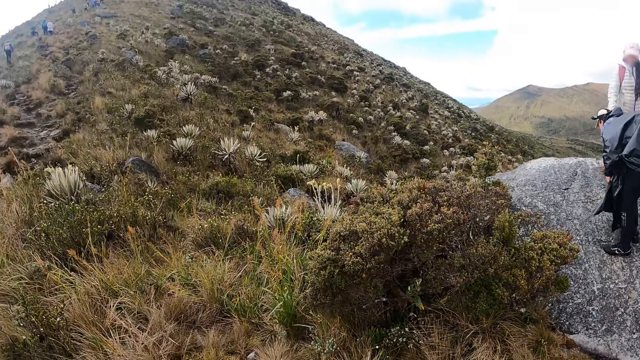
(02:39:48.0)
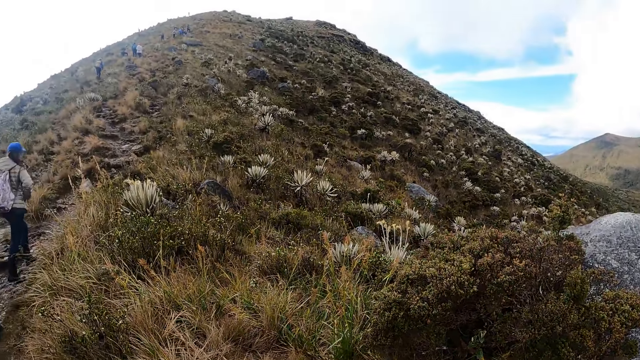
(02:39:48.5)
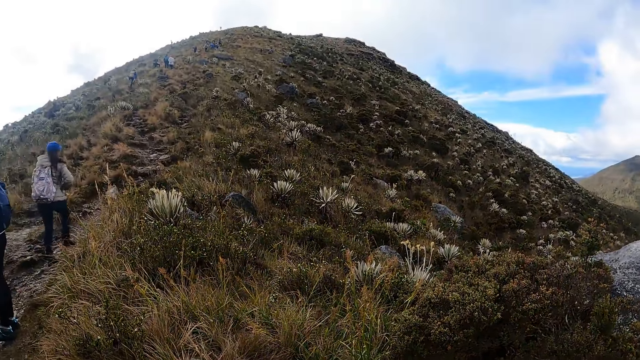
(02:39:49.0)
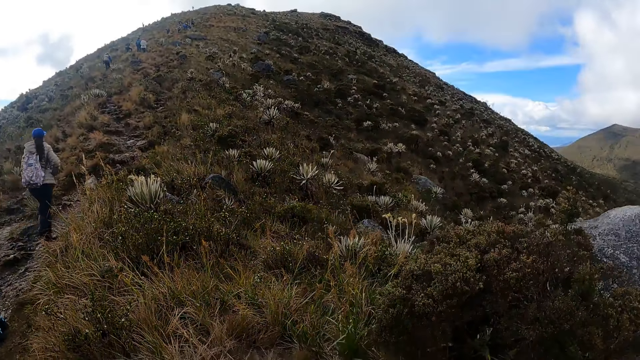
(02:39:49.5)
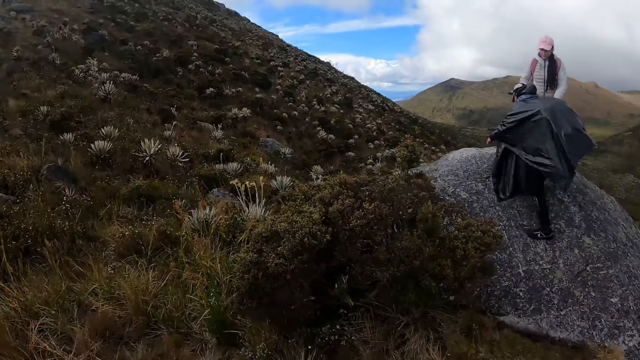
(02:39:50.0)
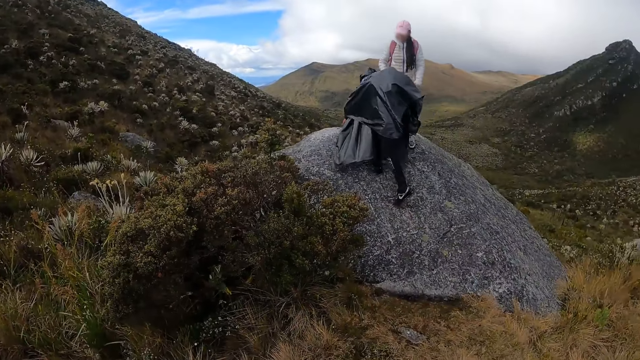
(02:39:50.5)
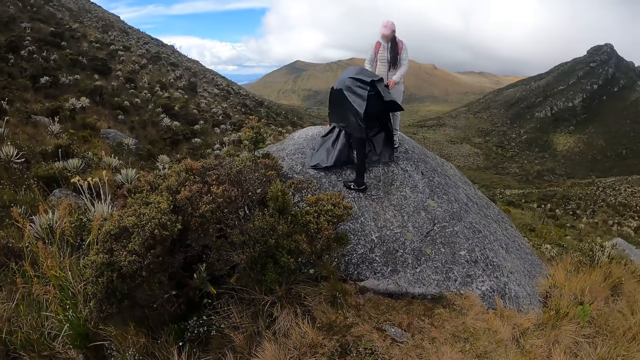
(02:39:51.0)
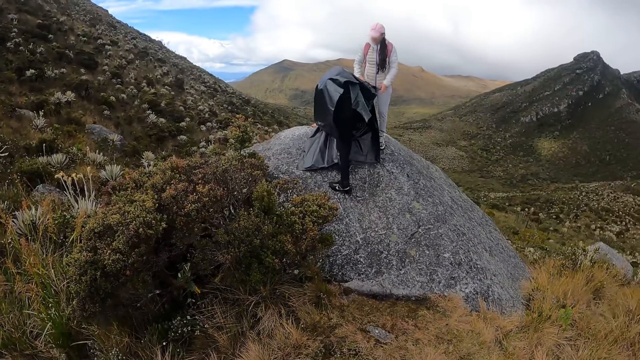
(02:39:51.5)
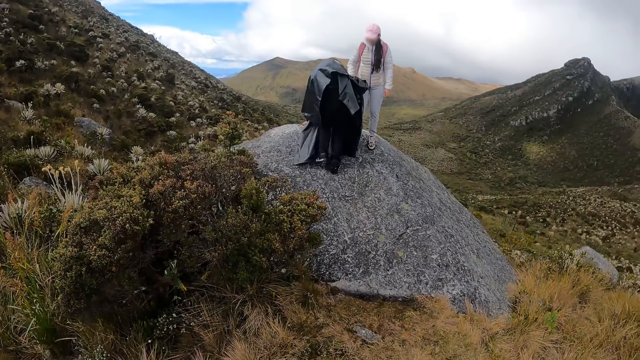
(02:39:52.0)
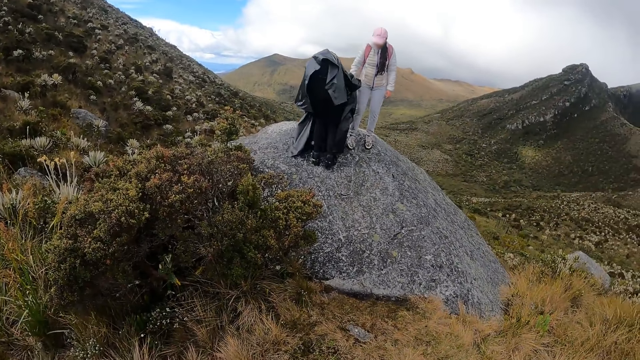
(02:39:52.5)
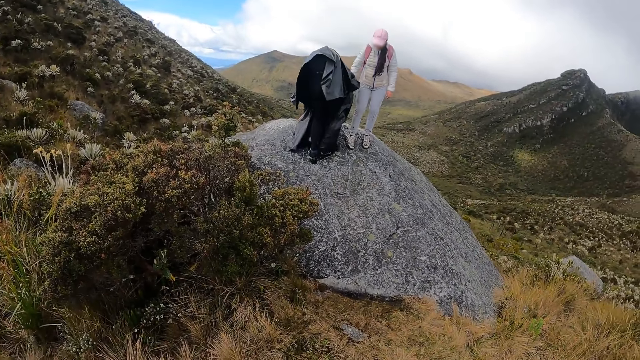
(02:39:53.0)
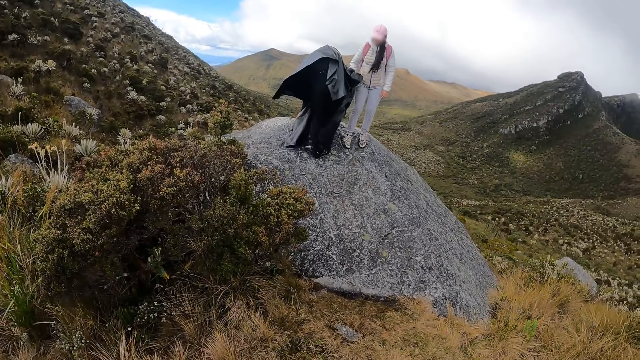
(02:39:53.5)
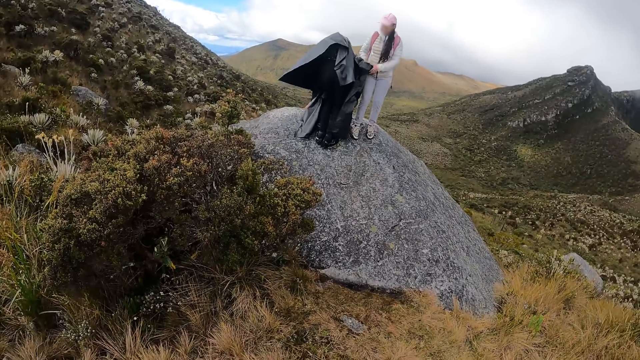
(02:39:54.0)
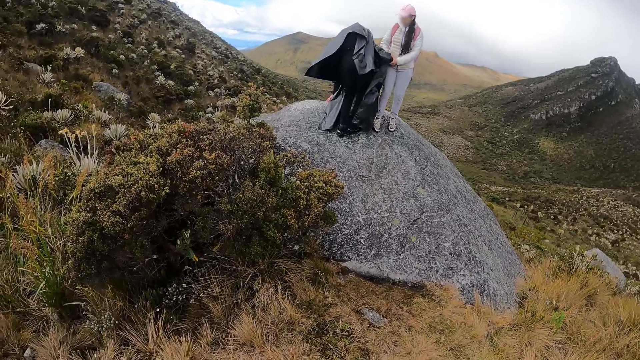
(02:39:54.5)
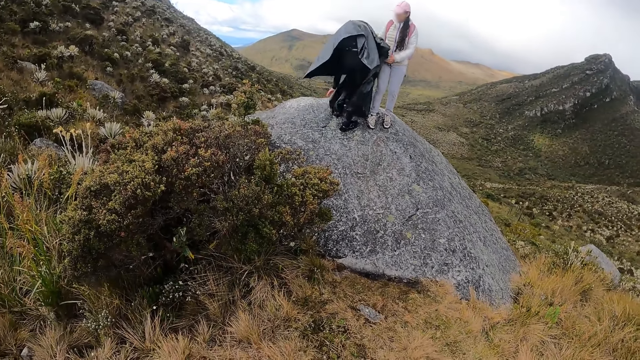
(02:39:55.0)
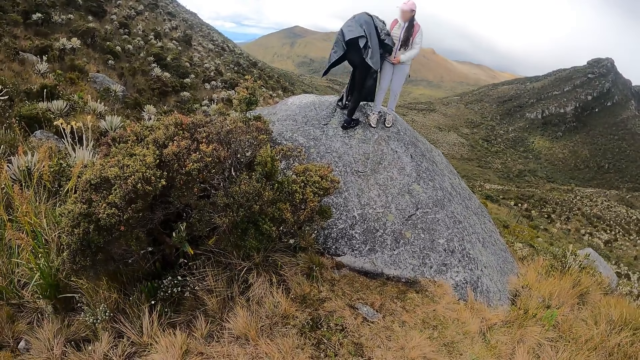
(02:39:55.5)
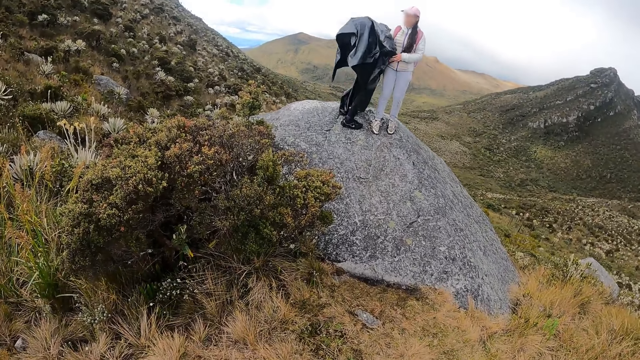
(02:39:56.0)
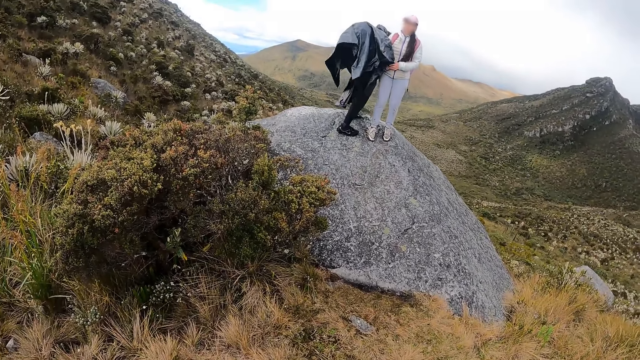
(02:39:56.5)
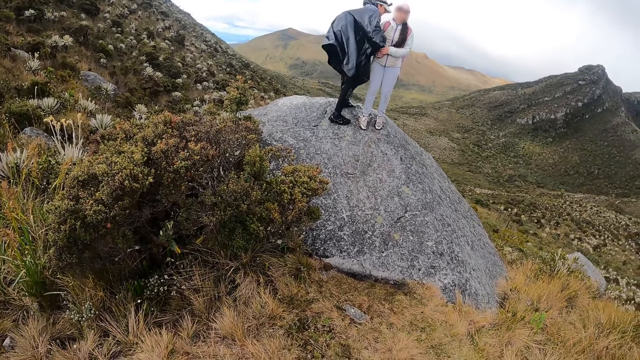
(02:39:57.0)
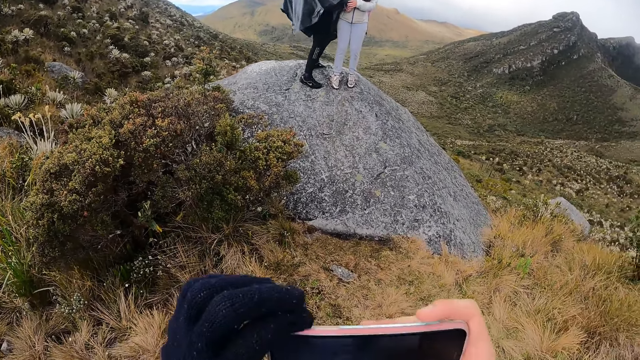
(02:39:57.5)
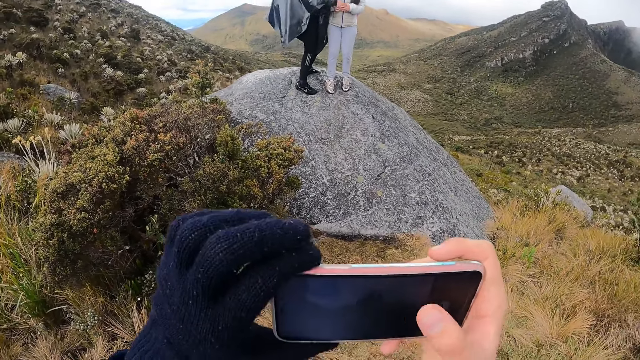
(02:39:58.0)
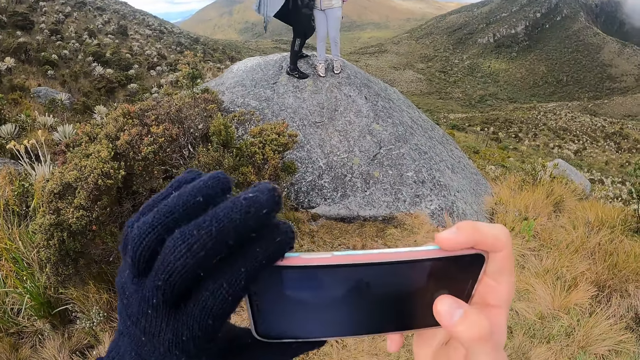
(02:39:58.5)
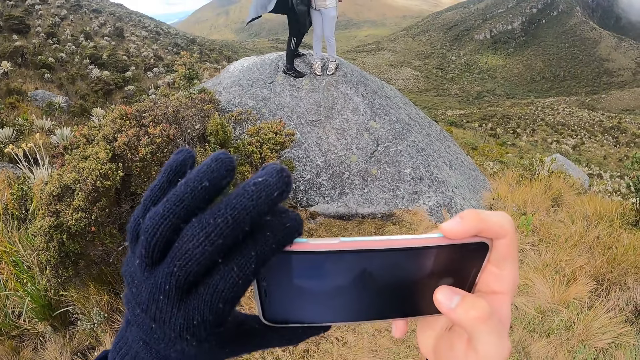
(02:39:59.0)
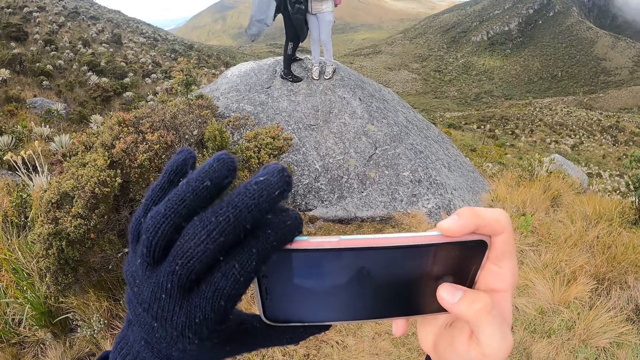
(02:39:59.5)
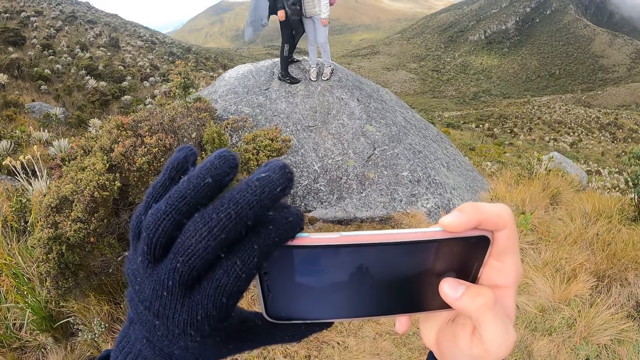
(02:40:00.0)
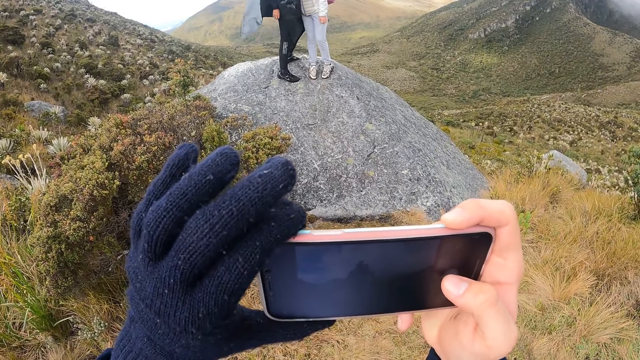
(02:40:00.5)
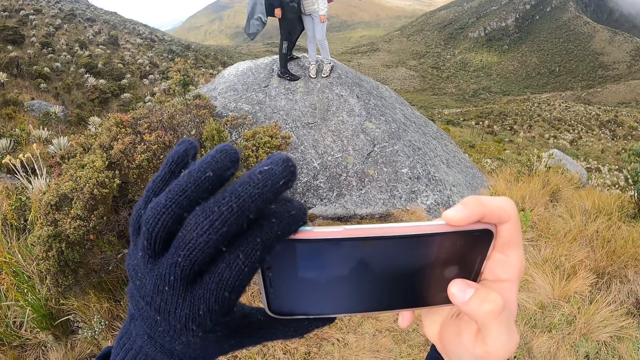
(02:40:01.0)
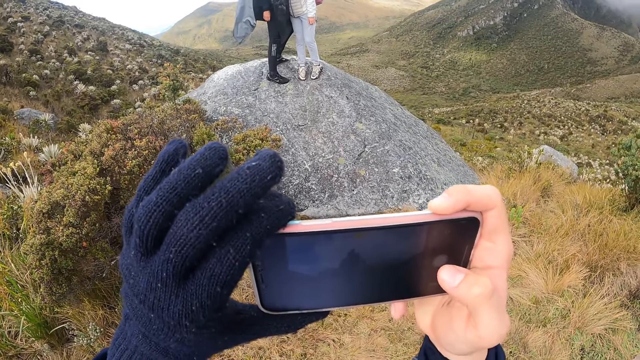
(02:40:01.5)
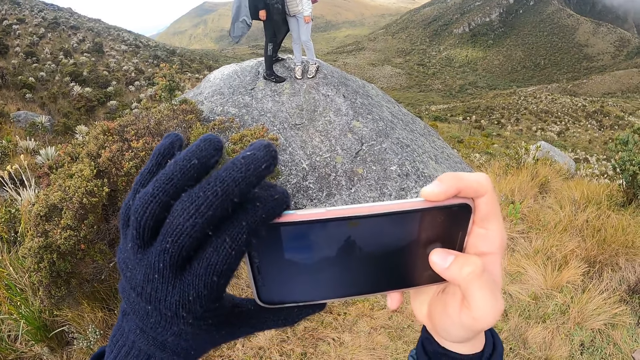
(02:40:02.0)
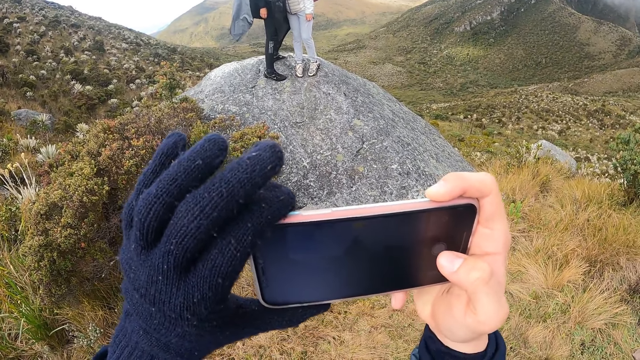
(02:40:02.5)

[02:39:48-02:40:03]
The camera wearer looks around the compound. They turn around. A person stands on a stone. The camera wearer adjusts the phone. They take pictures with the phone. They hold the phone.

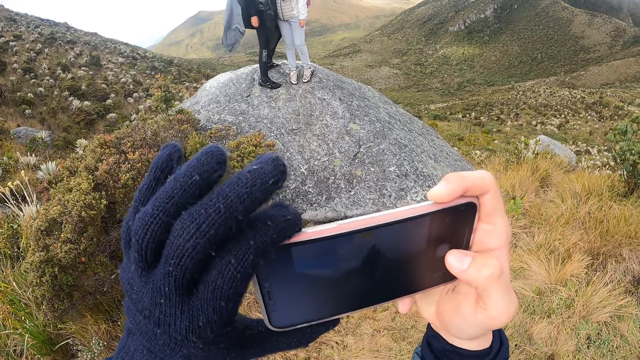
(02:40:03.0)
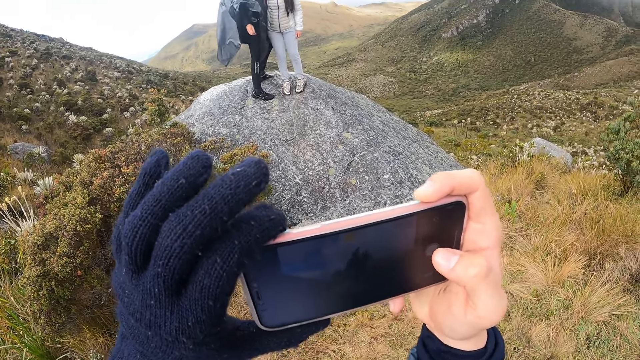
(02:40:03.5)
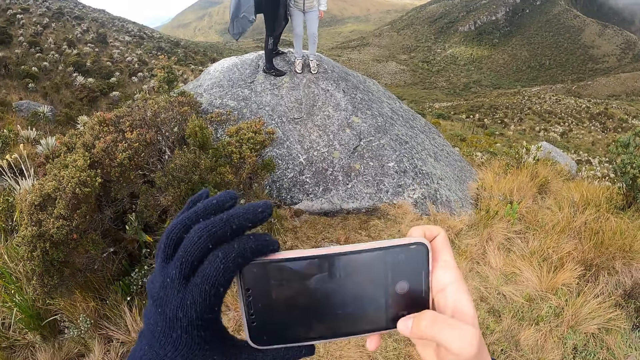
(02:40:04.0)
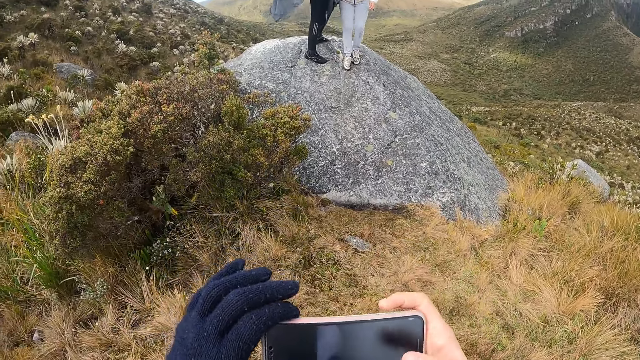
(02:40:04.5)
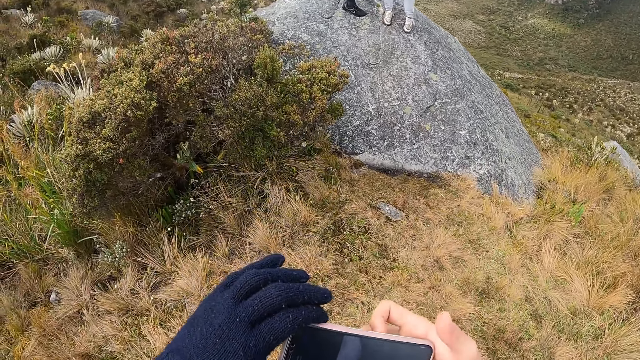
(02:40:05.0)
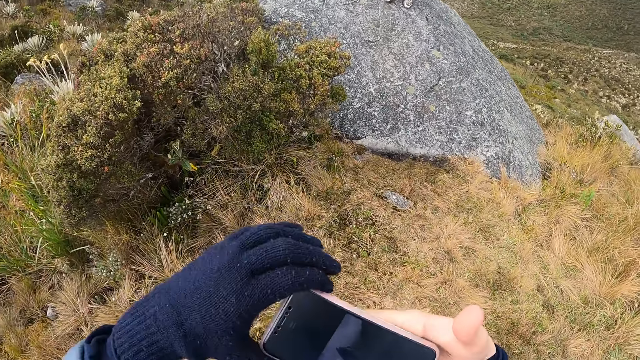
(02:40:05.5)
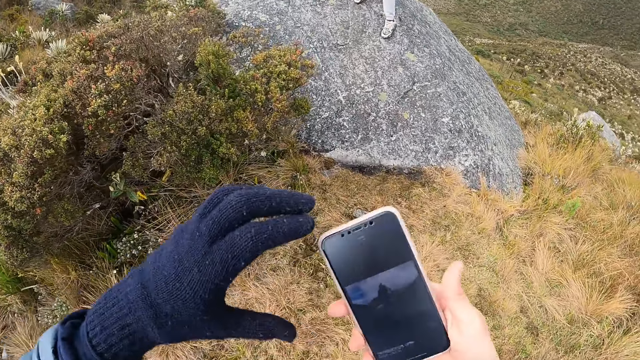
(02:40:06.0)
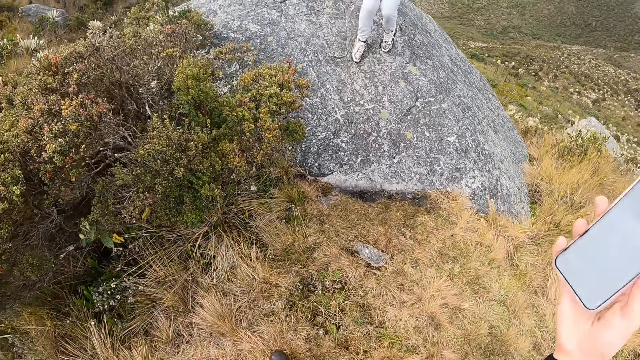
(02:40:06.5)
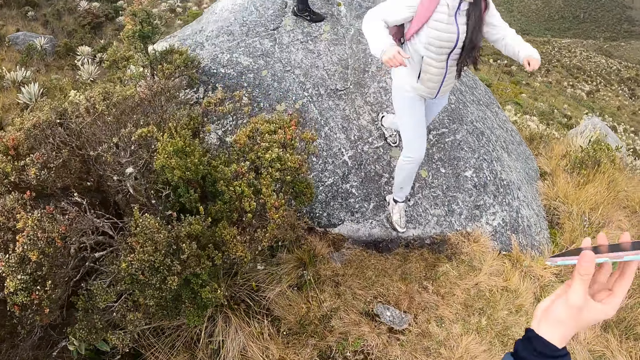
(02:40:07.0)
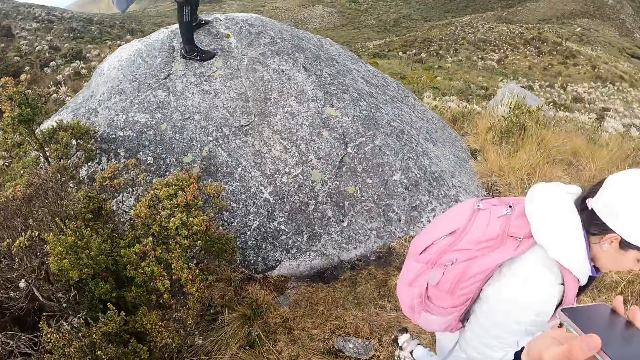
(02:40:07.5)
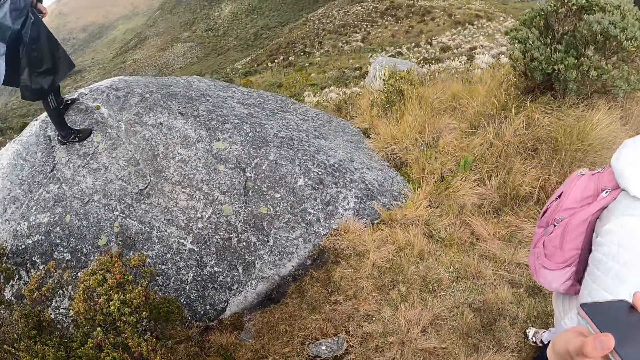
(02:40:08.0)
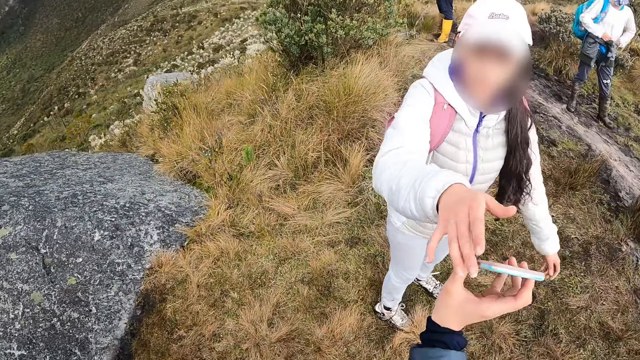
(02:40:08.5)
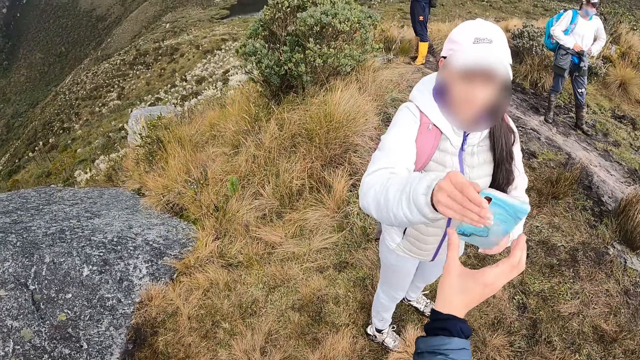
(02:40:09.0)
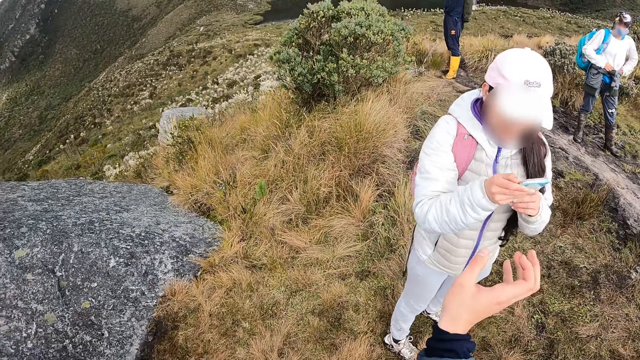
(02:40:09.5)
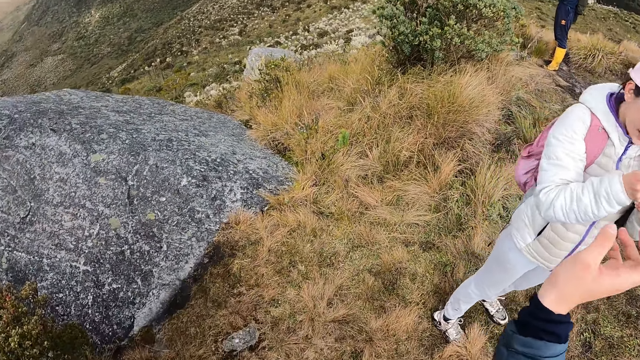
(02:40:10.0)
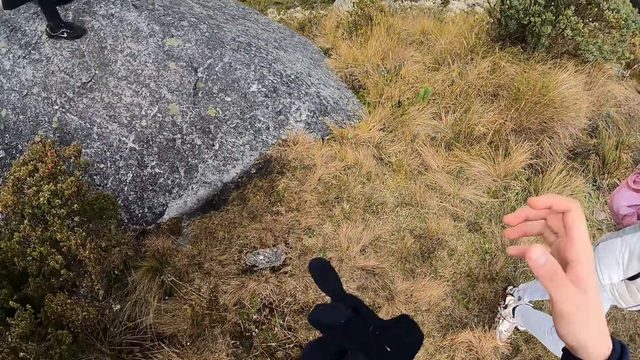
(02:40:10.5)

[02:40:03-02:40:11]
The camera wearer adjusts the phone. A woman descends from the rock. The camera wearer passes the phone to the woman. The woman holds the phone.
